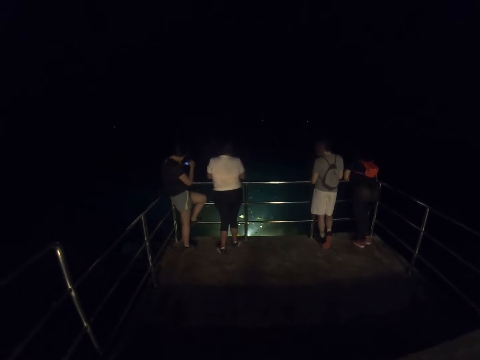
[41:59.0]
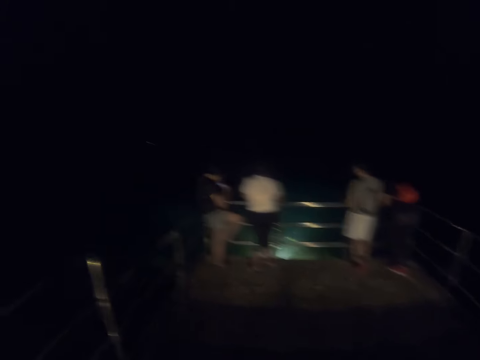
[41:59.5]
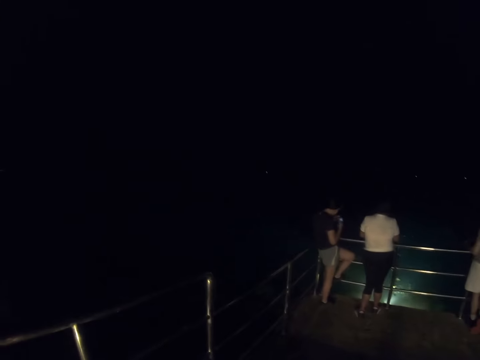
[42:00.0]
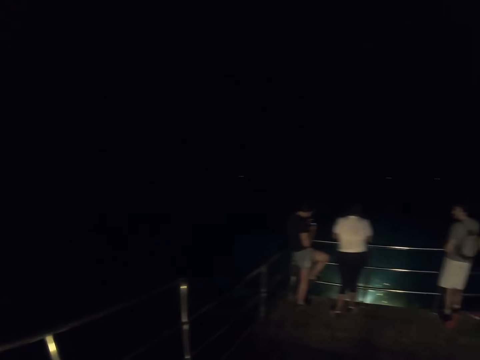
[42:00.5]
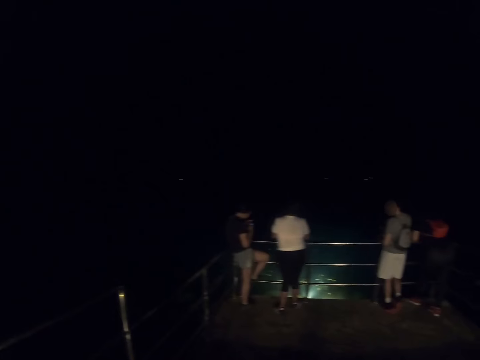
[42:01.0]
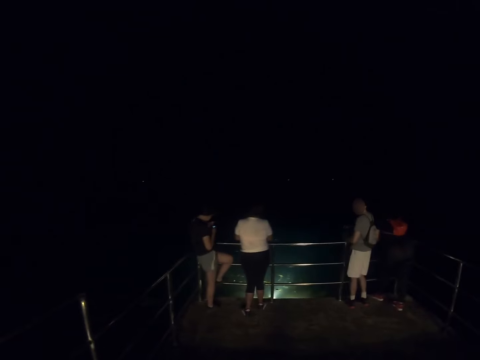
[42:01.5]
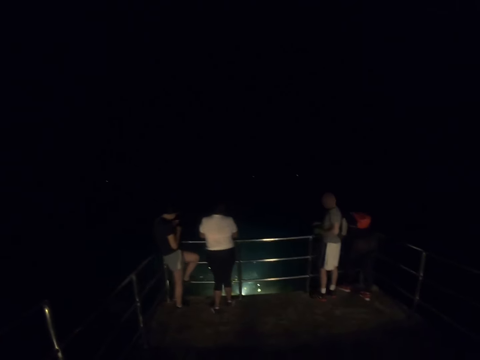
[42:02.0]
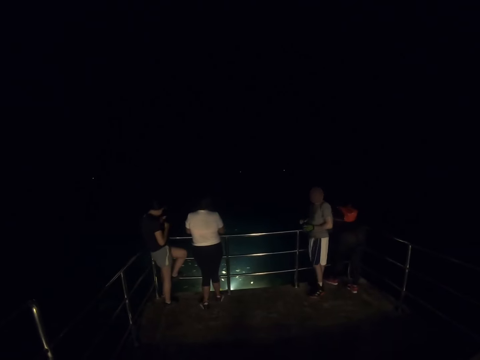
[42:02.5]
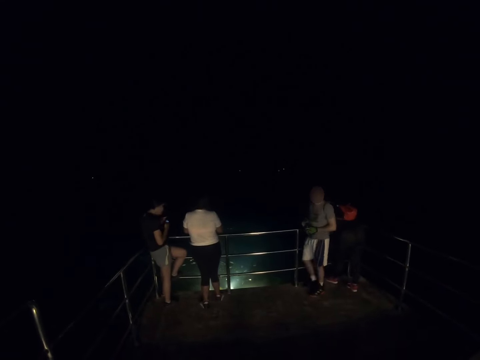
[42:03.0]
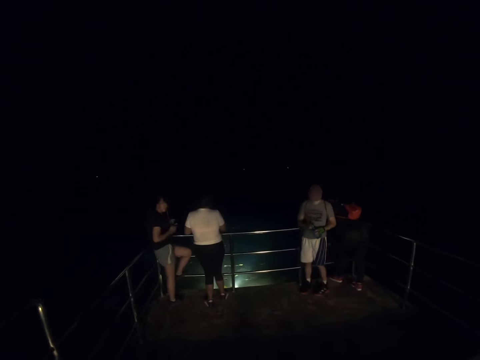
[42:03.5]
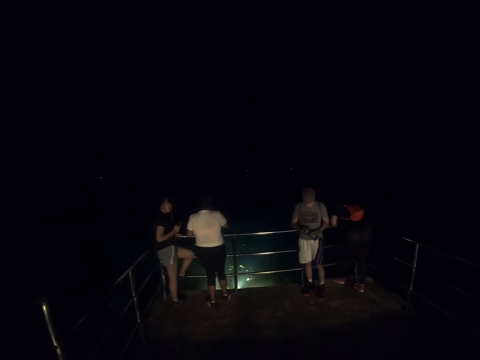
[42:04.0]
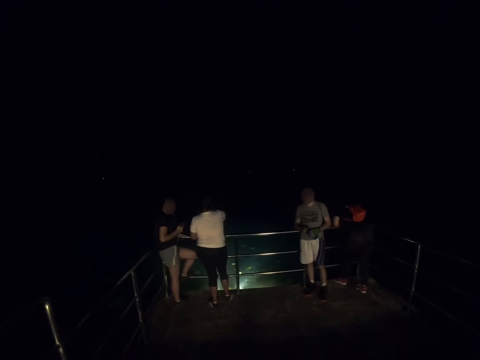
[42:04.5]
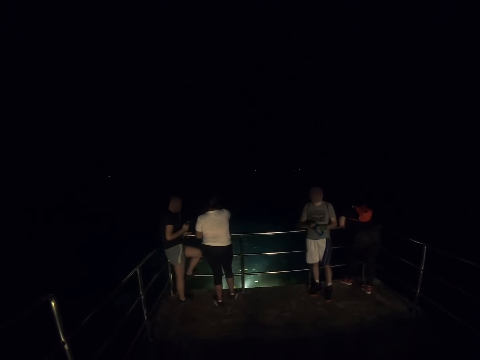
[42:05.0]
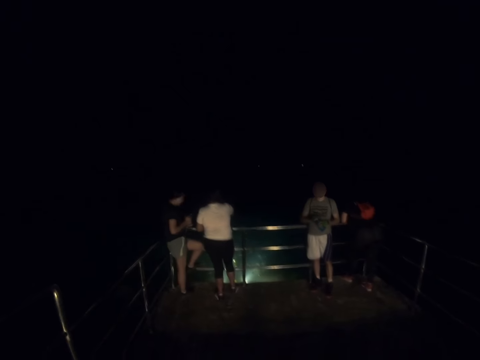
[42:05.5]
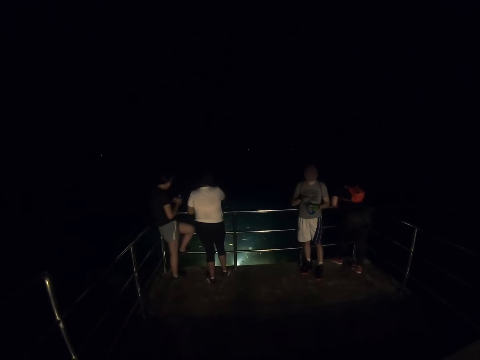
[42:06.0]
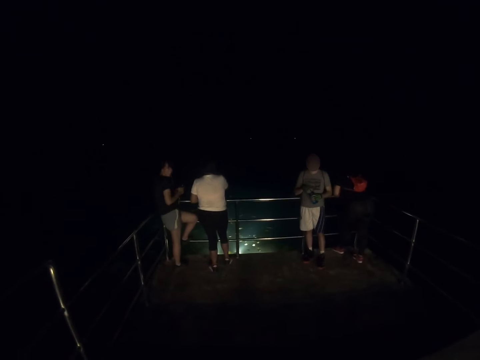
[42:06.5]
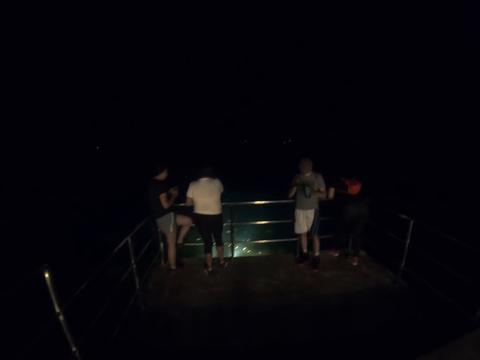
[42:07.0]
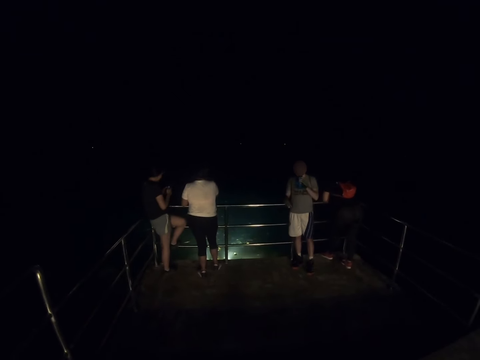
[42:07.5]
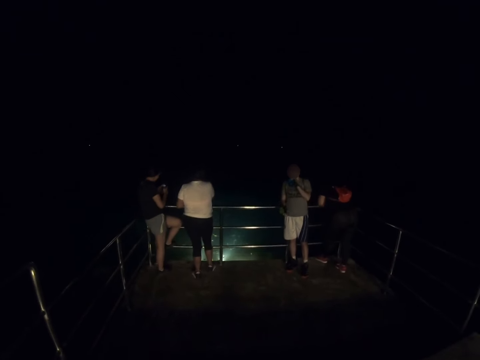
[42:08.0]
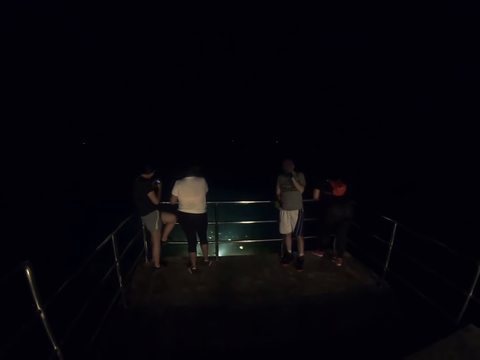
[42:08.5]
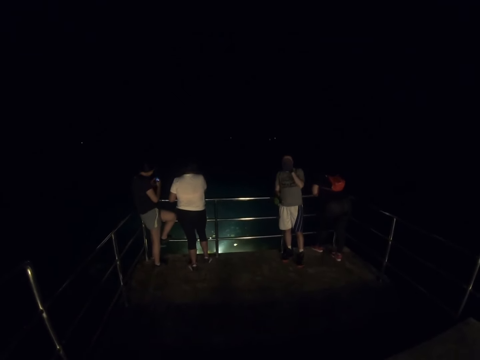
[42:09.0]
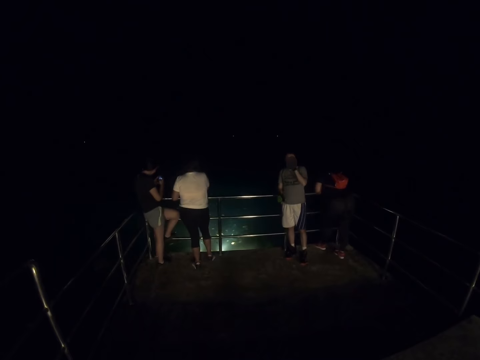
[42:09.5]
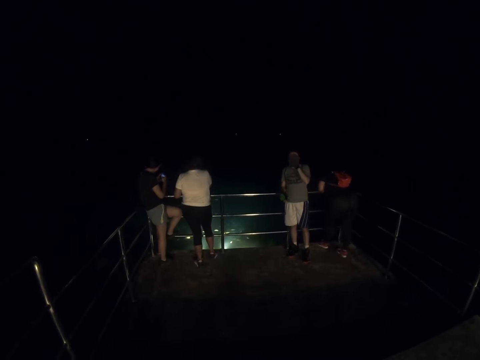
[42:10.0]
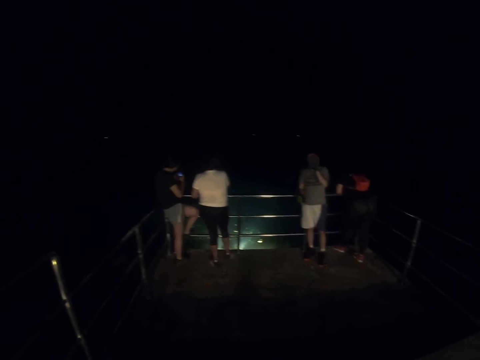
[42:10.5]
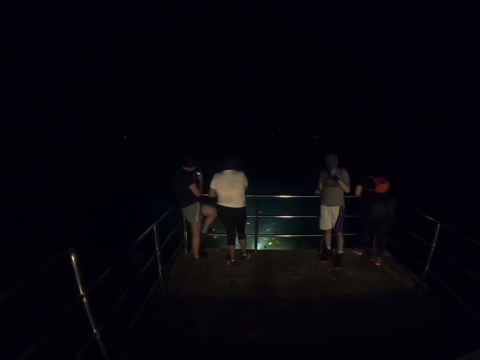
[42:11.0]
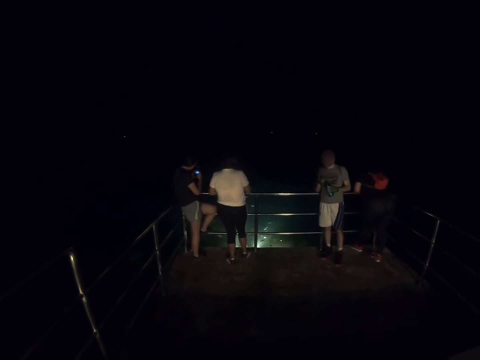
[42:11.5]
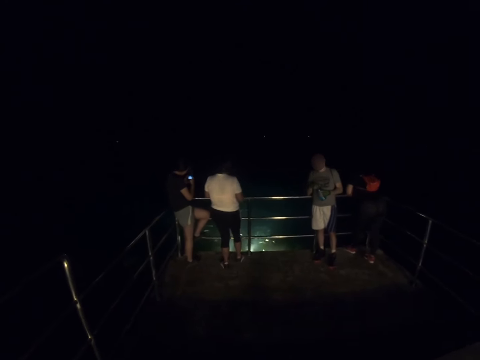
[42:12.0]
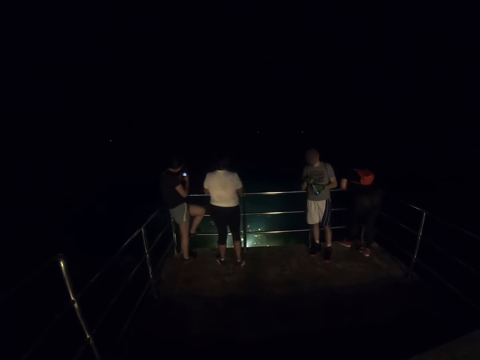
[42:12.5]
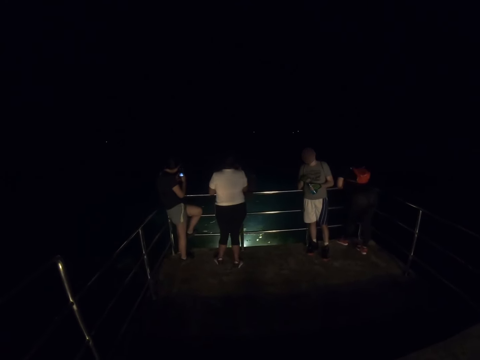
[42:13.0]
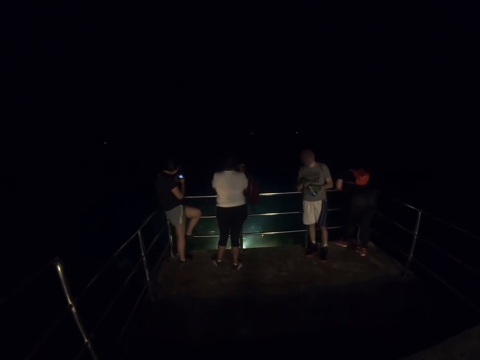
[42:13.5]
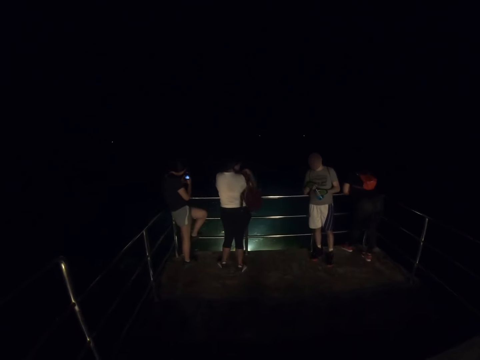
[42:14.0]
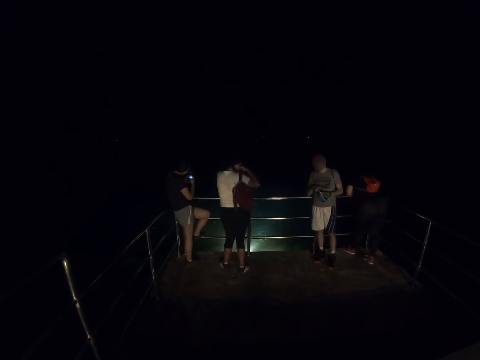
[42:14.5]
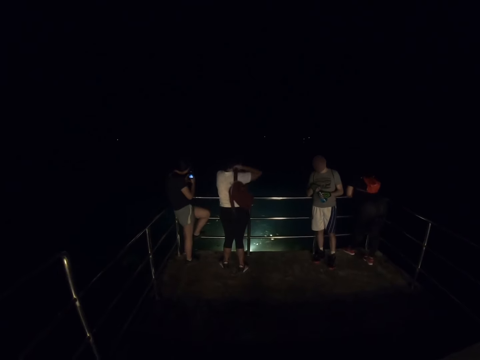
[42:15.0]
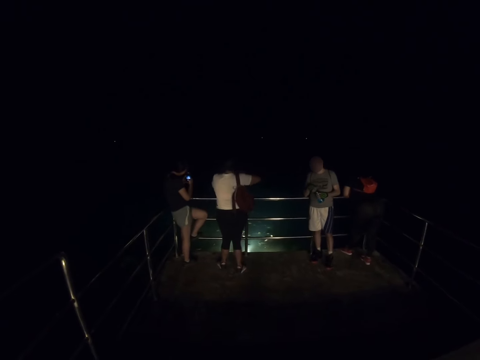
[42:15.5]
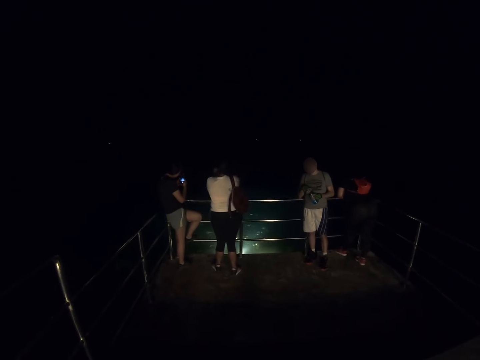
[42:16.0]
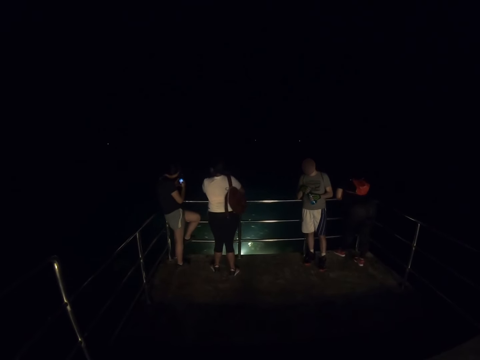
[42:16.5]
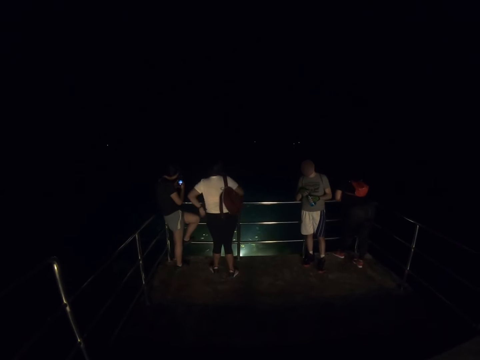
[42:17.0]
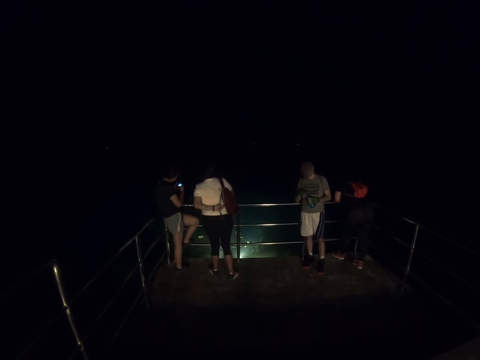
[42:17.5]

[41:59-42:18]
A man looks at the camera. The man drinks something. The man closes the bottle. A woman puts a bag on her back.

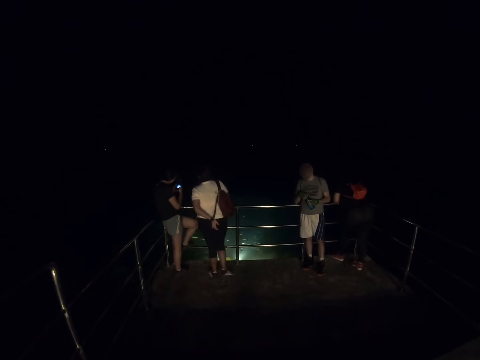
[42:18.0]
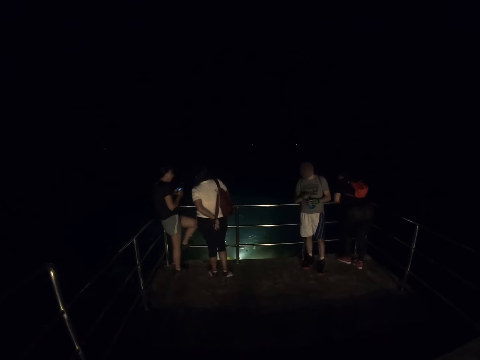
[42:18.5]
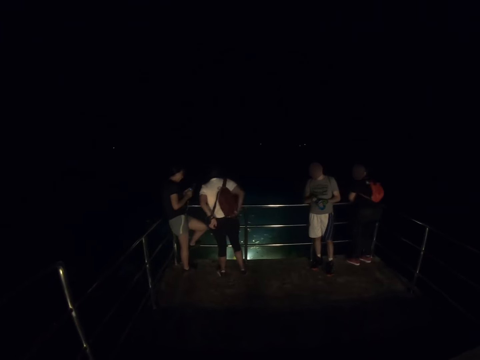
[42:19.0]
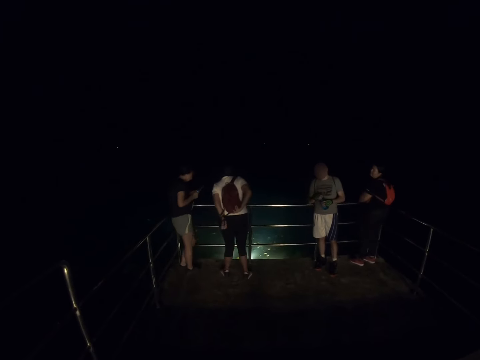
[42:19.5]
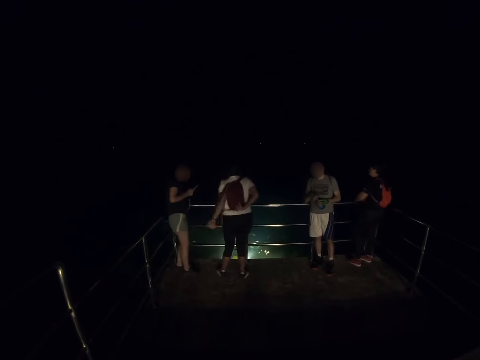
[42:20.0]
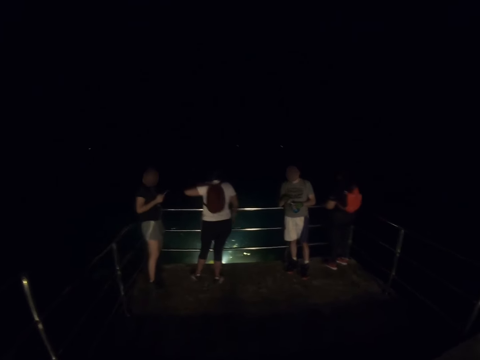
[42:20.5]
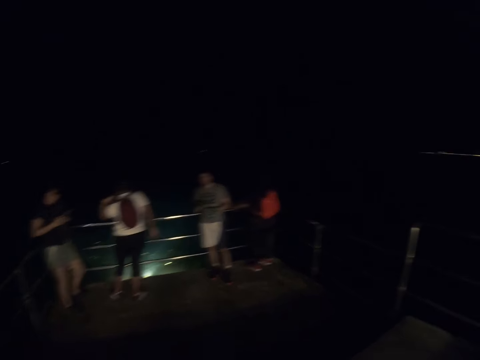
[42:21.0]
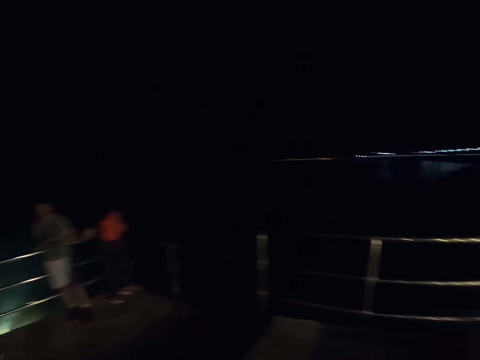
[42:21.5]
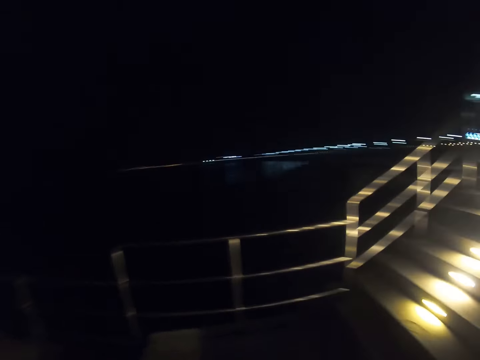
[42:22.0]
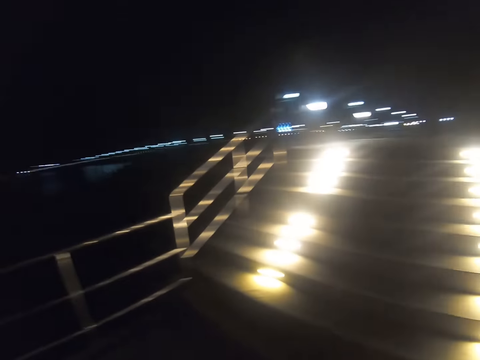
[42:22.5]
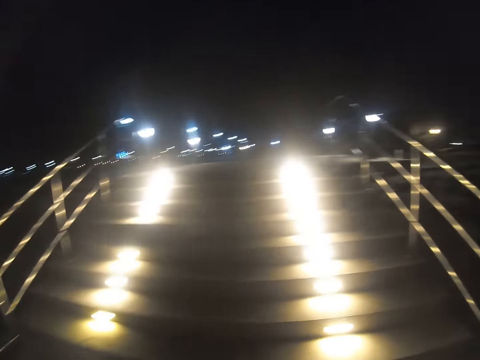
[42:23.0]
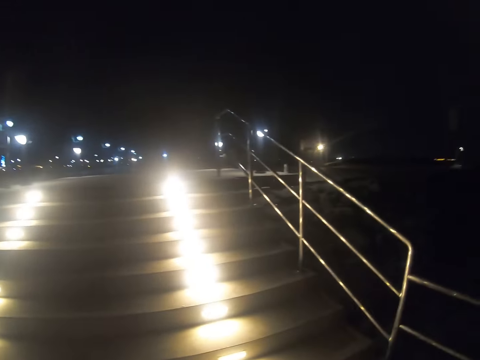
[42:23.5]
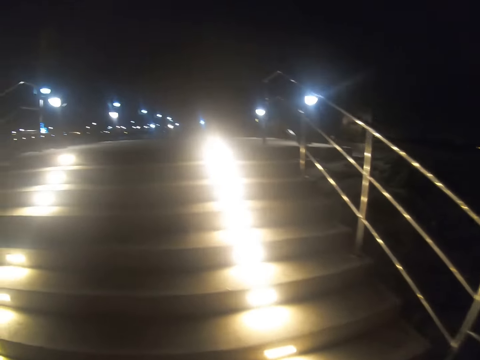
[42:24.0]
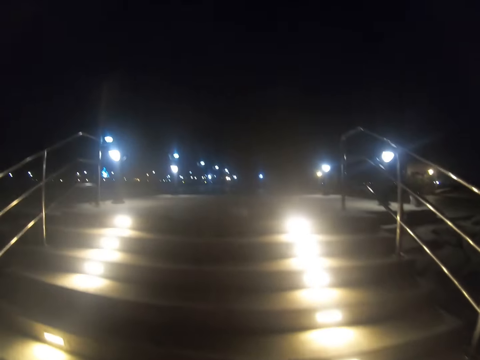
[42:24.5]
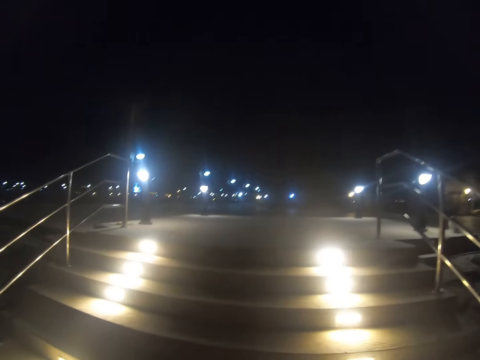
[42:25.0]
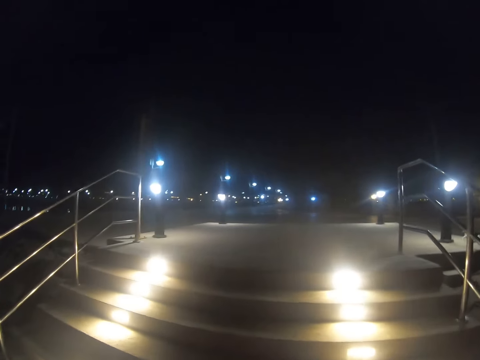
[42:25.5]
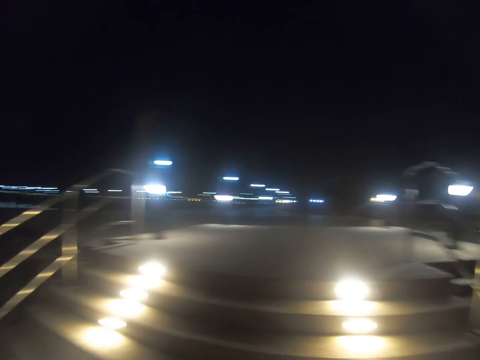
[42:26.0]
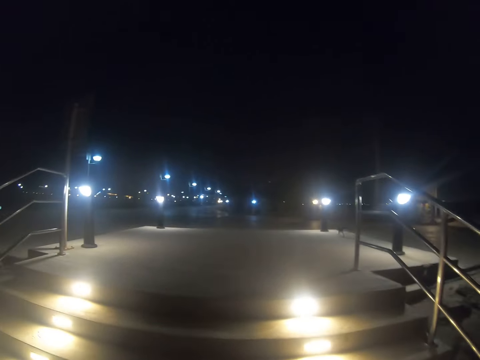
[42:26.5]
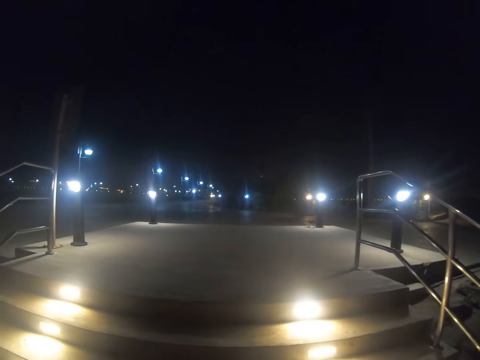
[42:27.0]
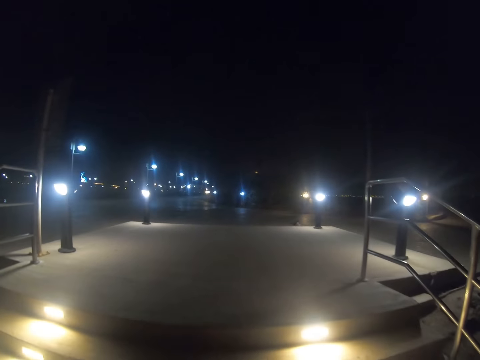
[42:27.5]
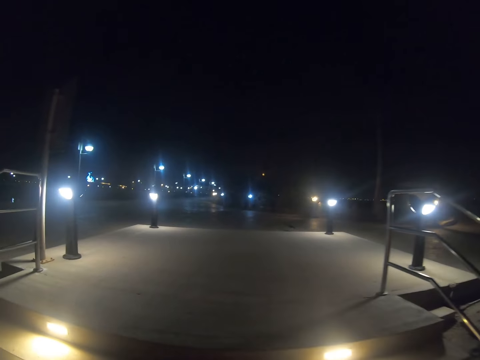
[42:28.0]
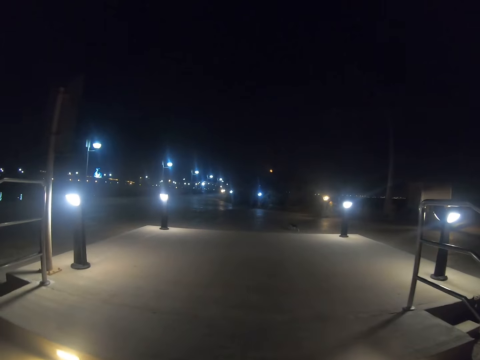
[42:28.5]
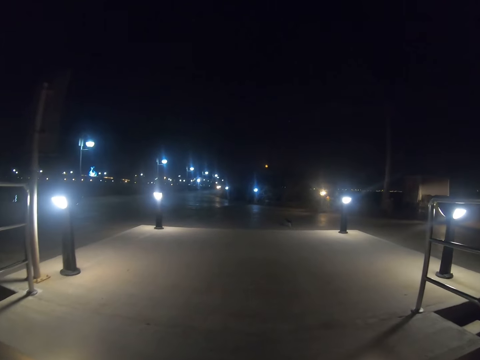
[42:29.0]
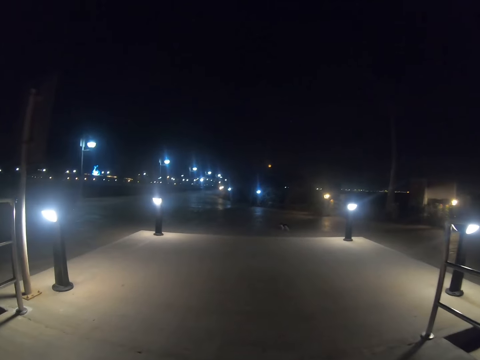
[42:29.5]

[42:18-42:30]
The camera wearer walks up the stairs.
